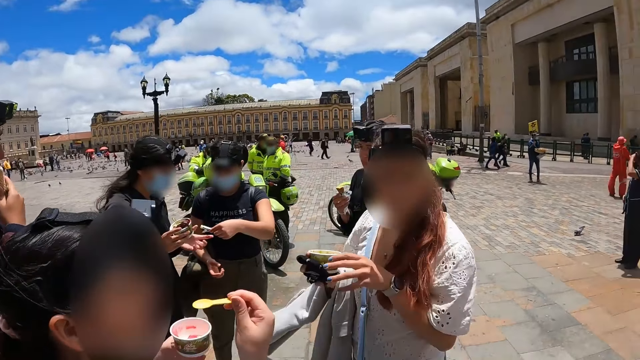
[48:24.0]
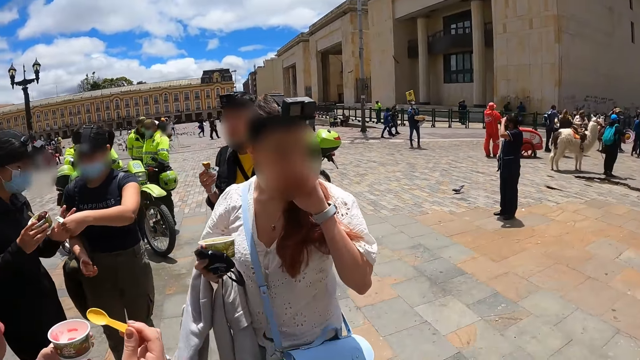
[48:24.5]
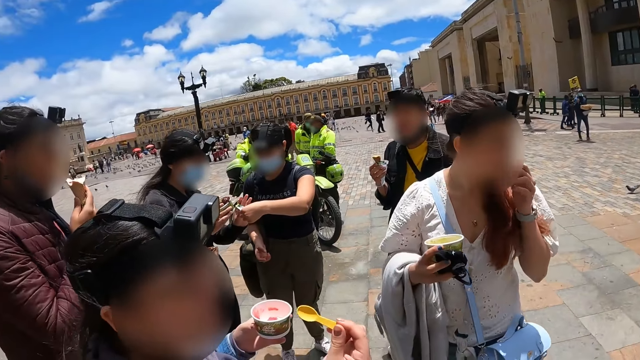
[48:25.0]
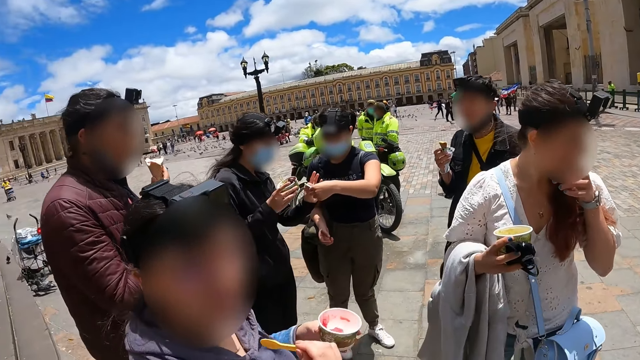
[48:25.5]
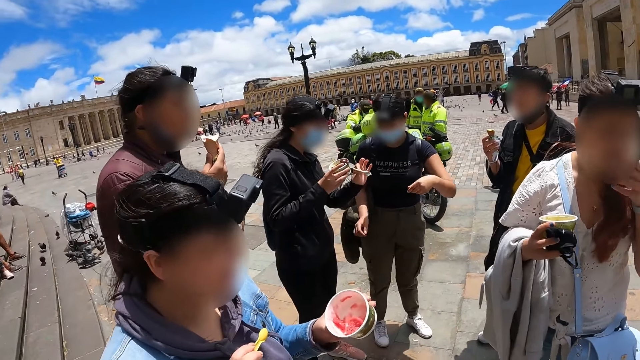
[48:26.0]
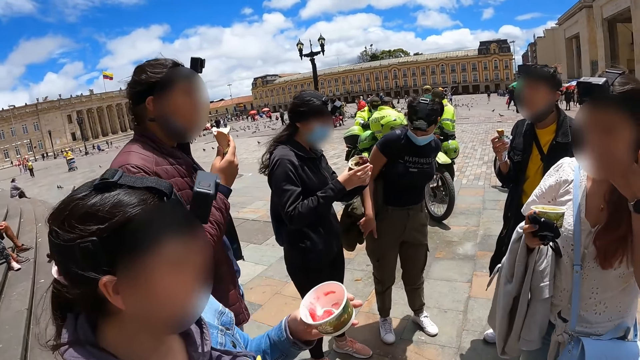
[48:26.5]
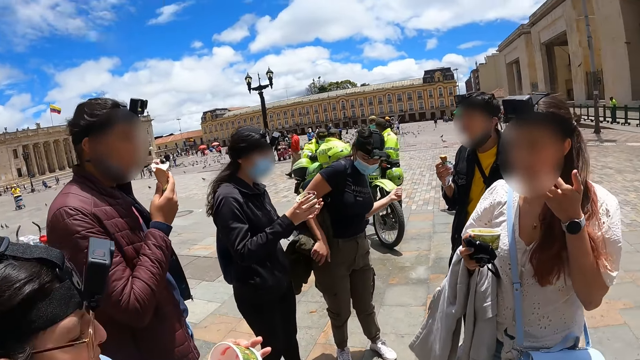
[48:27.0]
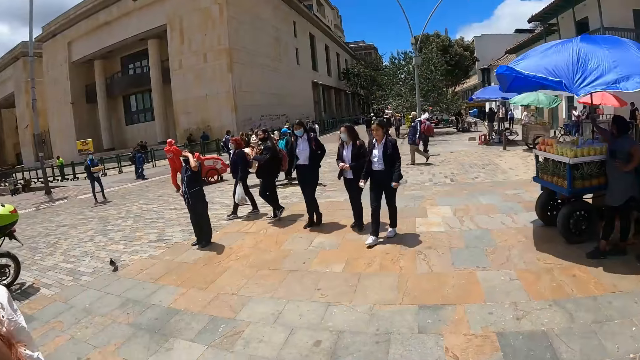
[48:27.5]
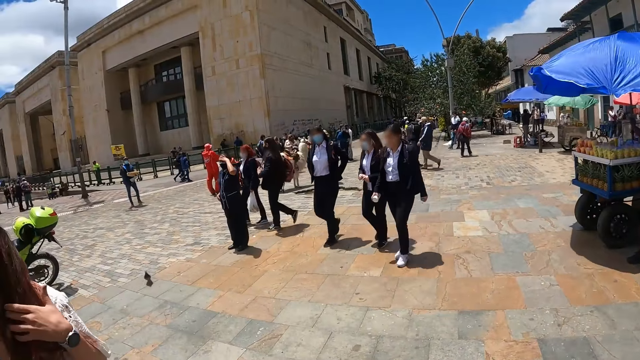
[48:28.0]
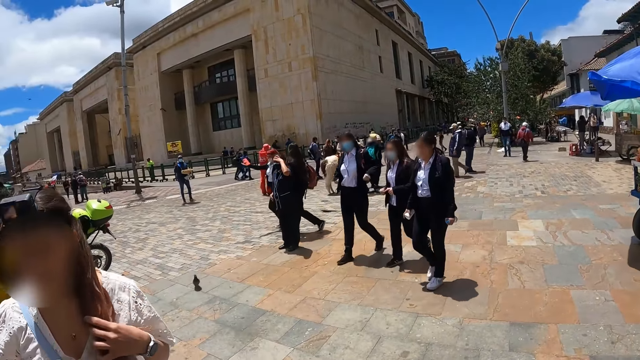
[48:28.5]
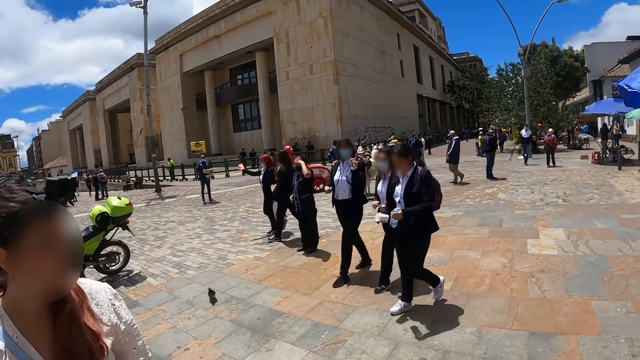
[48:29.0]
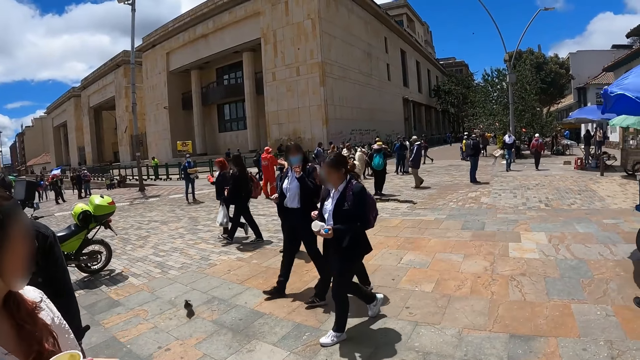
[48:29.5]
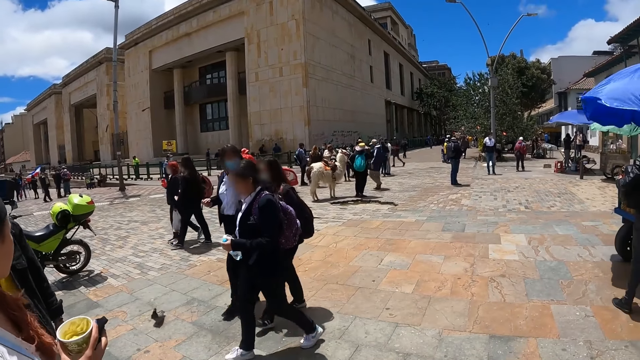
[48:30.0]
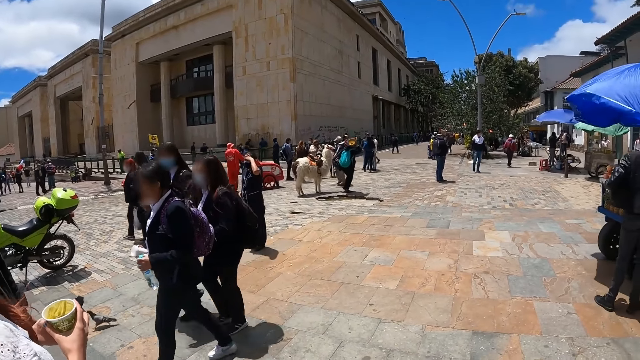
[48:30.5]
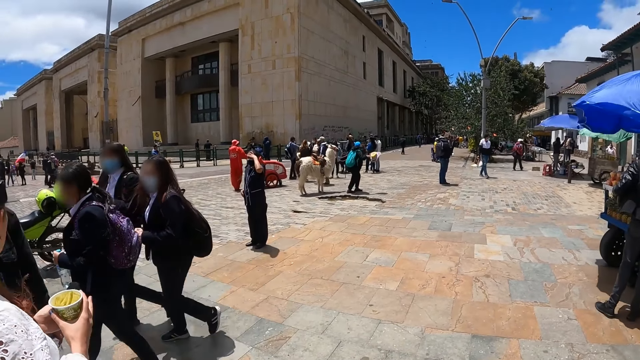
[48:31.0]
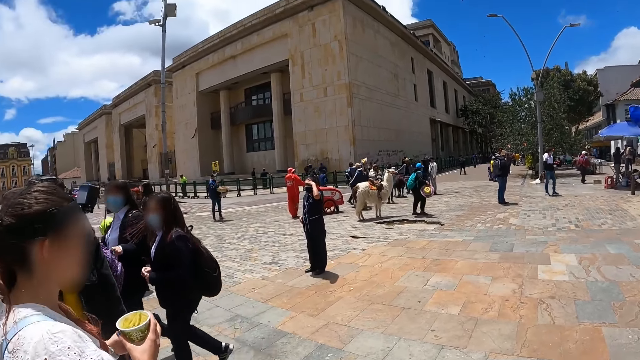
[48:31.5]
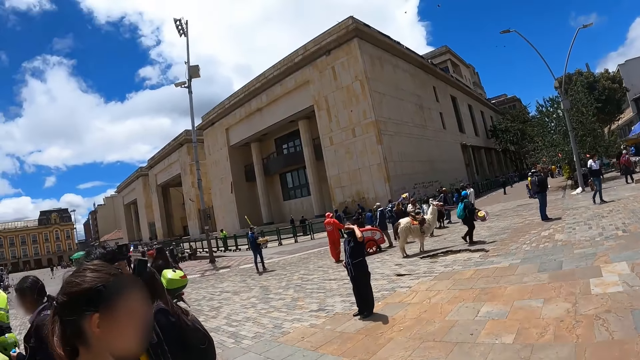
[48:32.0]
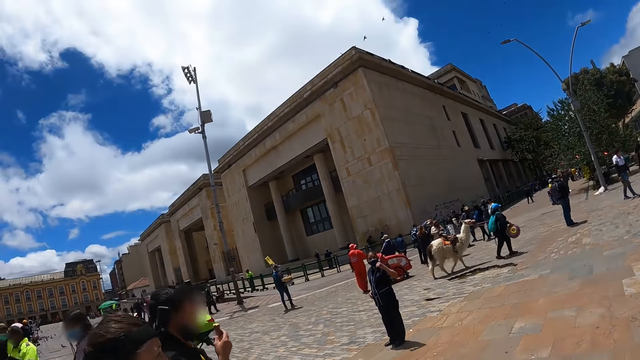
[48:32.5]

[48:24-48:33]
A person touches the face. The person stares around. The camera wearer stares around.

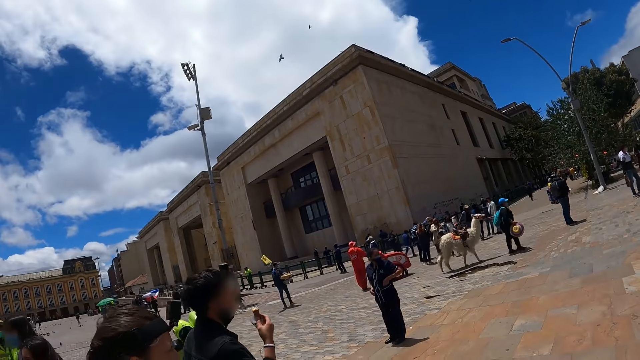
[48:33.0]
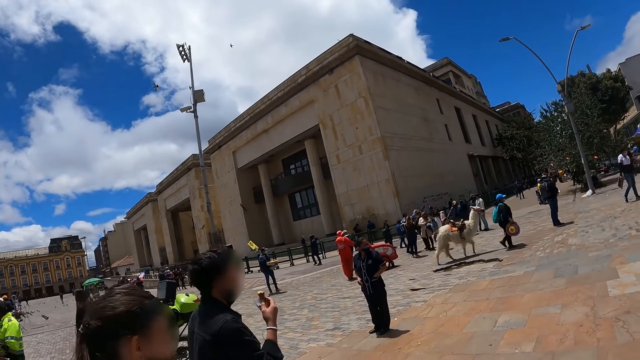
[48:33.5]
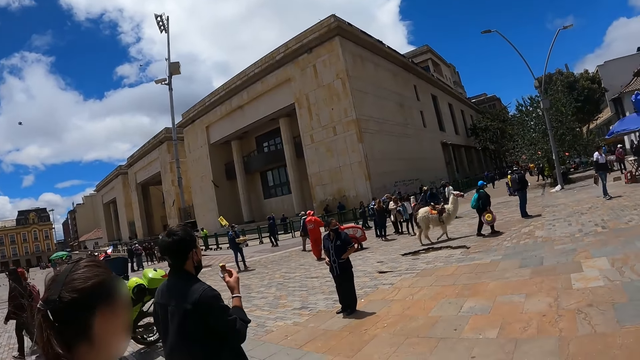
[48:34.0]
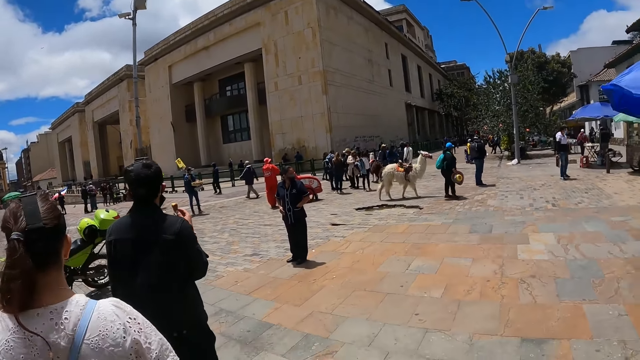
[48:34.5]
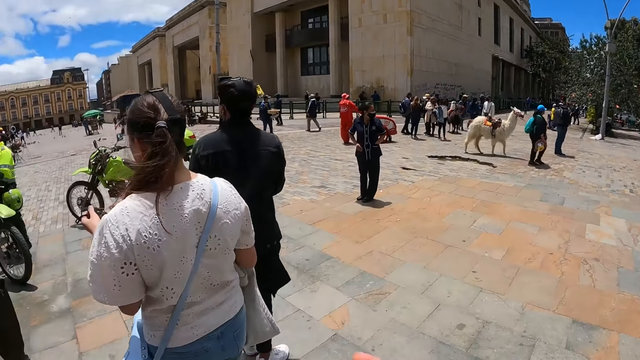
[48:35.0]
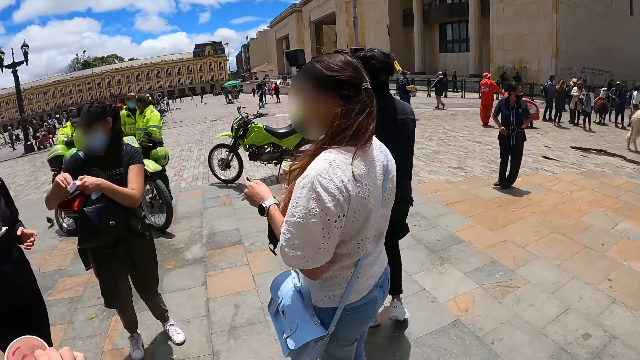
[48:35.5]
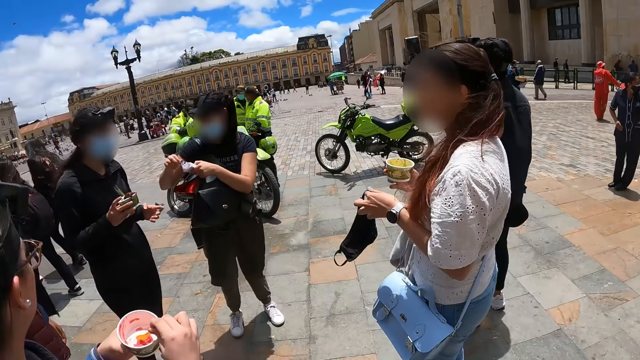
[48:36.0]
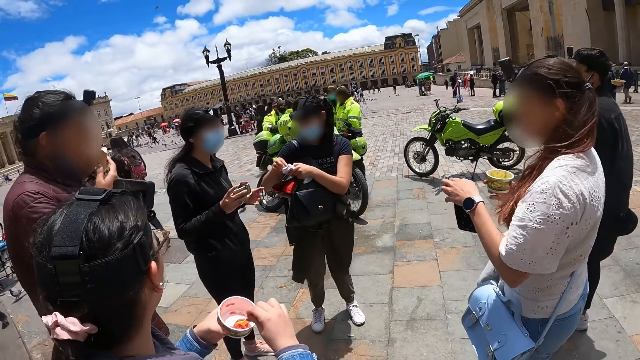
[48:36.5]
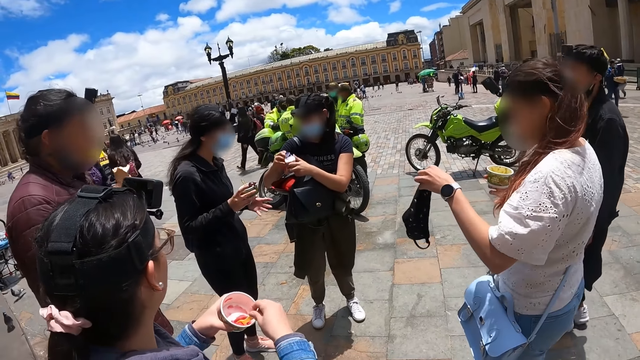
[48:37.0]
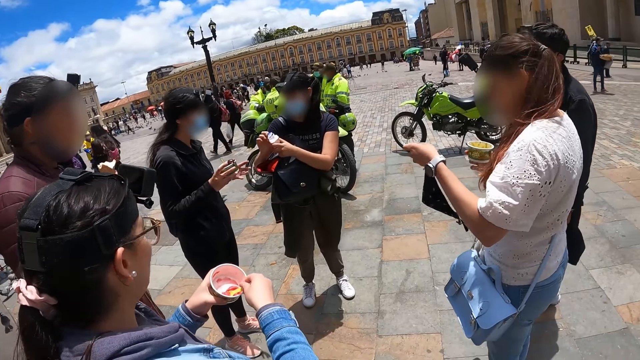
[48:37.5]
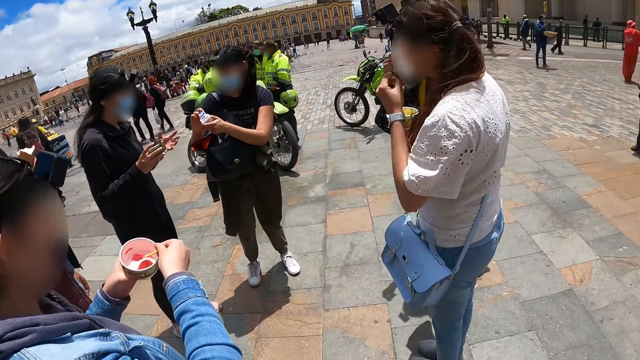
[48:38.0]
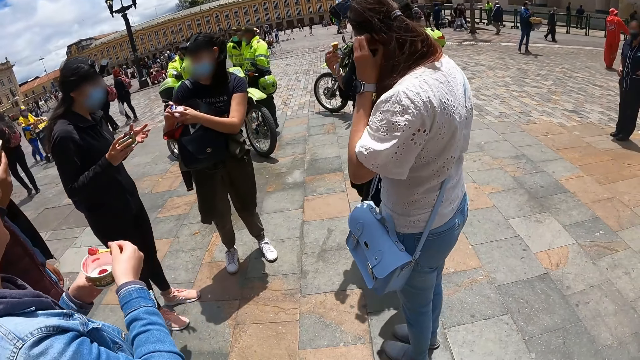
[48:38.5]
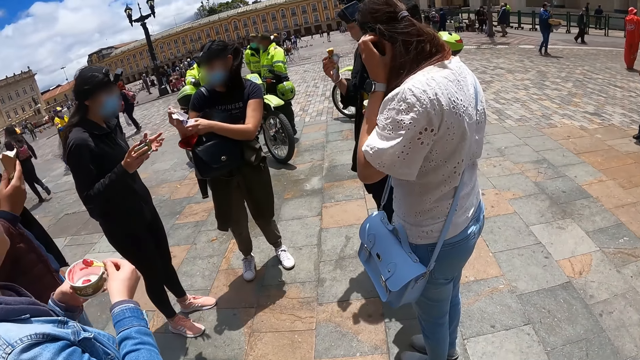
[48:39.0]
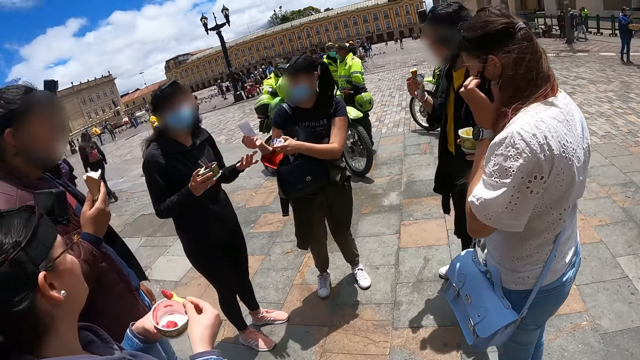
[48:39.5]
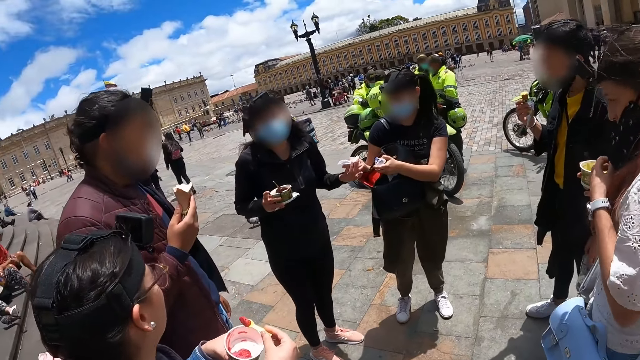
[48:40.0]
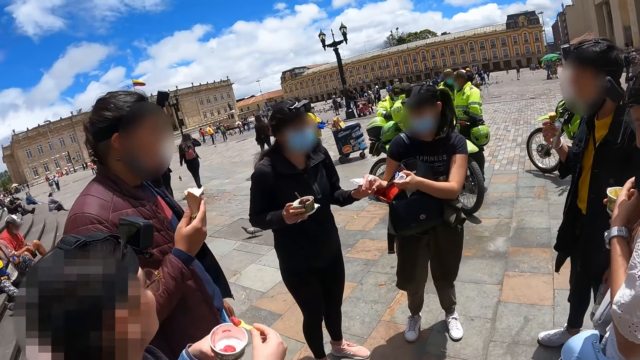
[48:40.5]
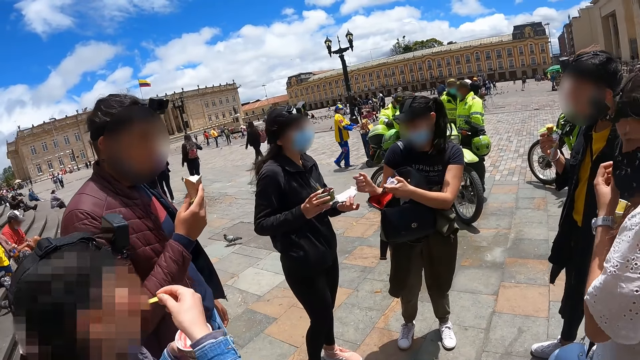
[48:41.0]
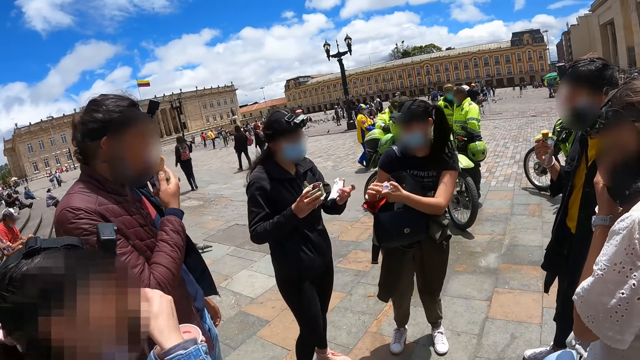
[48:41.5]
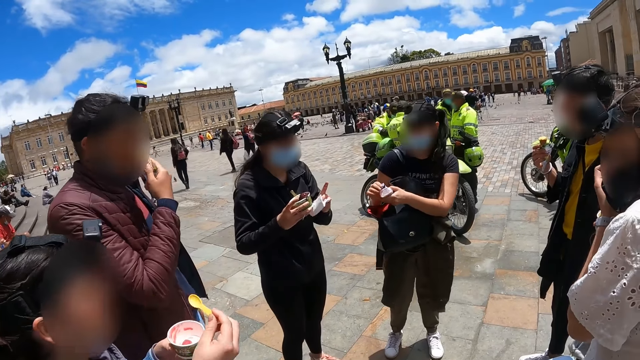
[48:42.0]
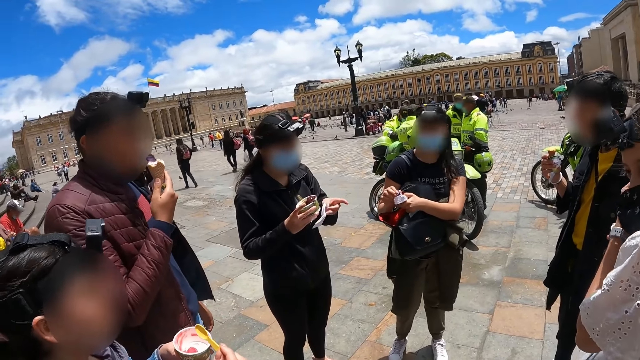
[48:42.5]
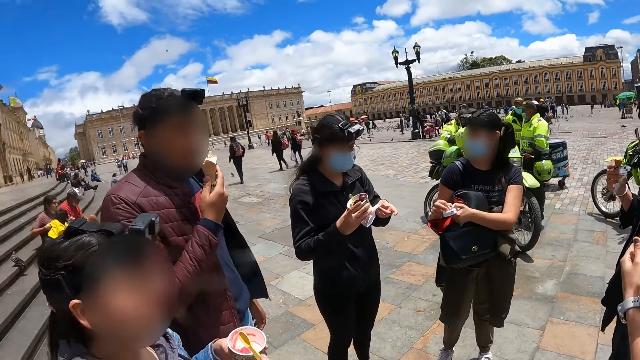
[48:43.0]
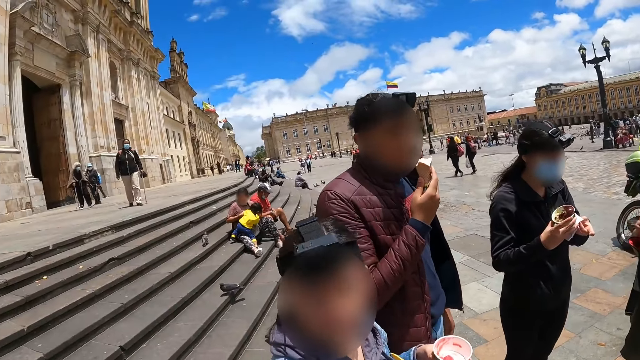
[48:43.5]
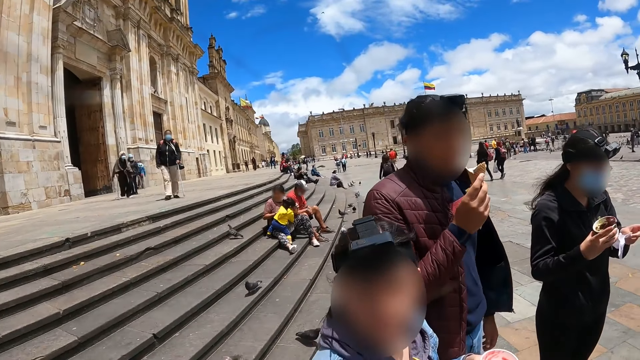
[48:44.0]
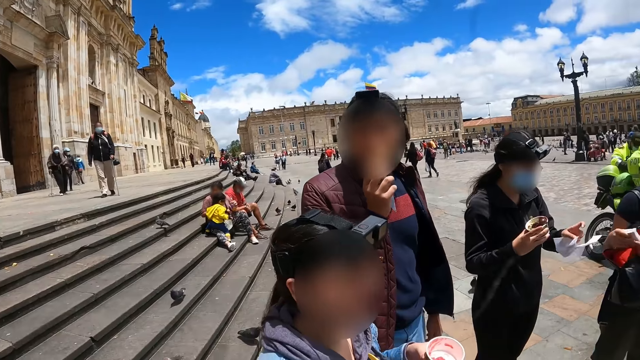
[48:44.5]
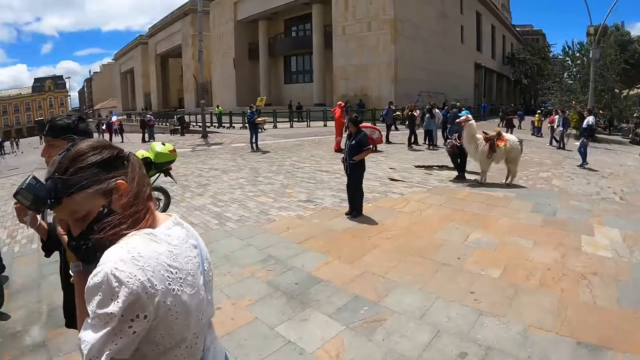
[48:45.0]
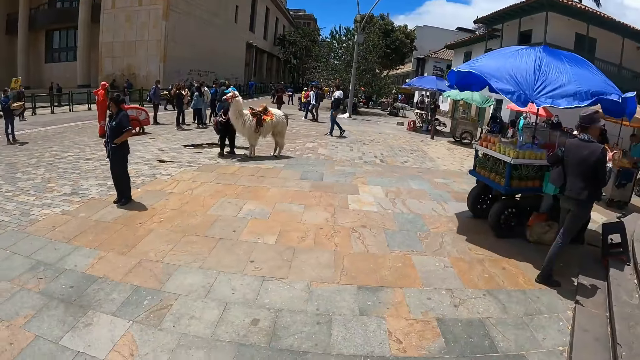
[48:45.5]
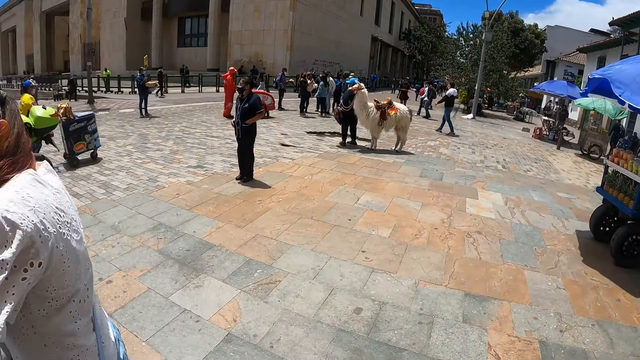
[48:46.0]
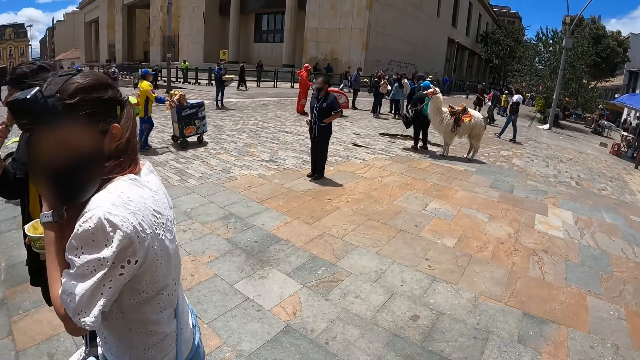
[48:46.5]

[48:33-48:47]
A person turns around. Another person stares around. A third person scoops the ice cream. The second person wears the mask. The third person eats the ice cream. A fourth person eats the snack. The camera wearer looks around.
